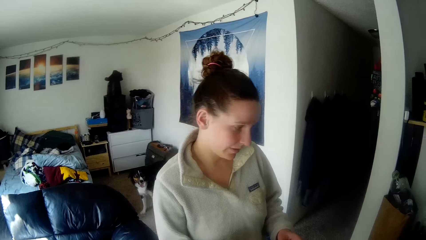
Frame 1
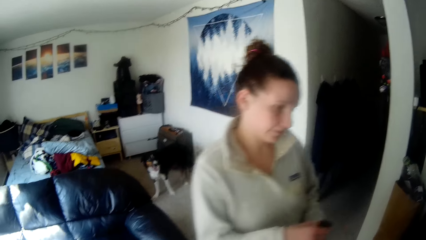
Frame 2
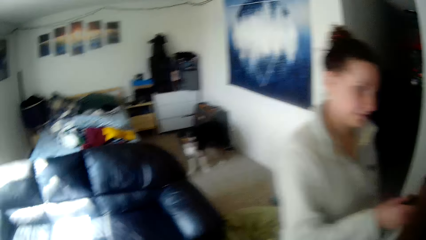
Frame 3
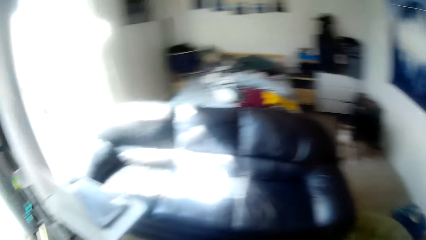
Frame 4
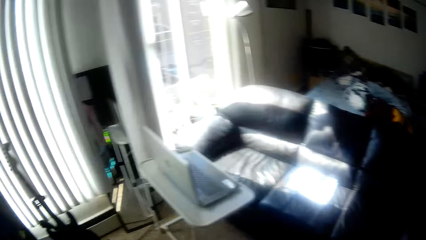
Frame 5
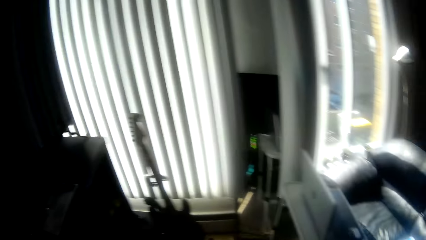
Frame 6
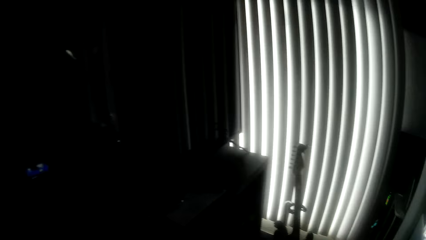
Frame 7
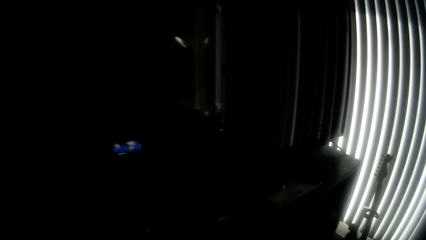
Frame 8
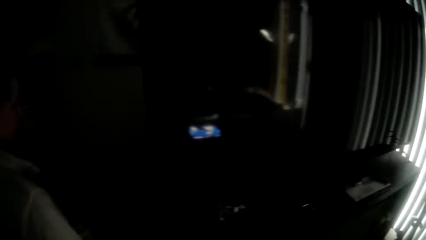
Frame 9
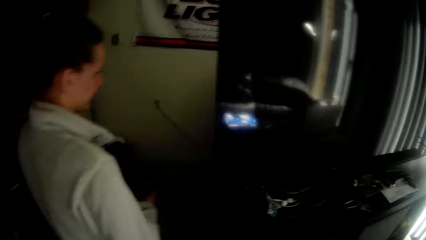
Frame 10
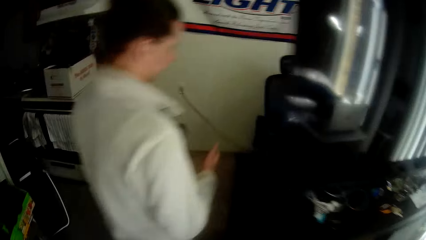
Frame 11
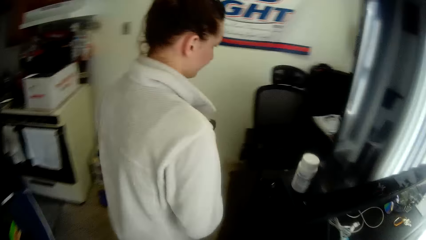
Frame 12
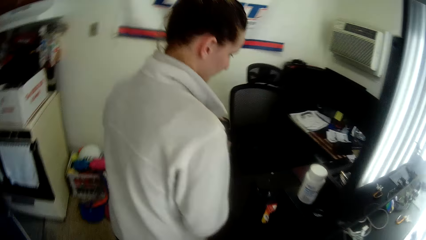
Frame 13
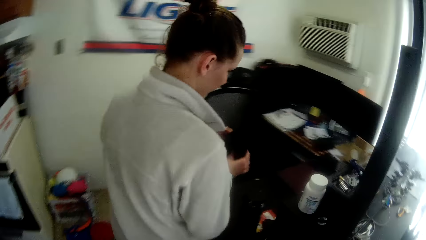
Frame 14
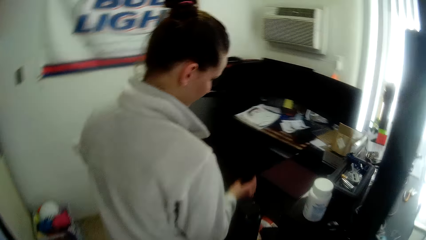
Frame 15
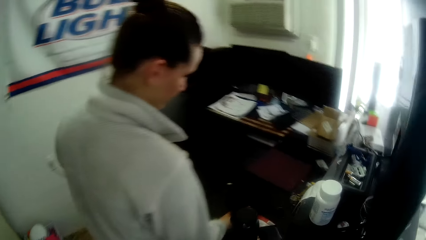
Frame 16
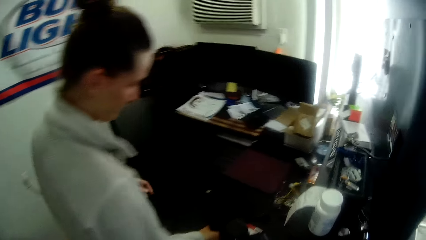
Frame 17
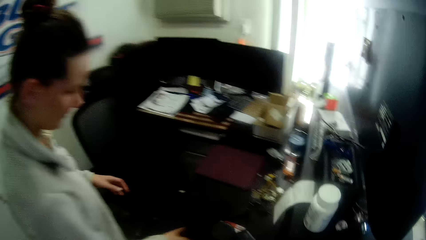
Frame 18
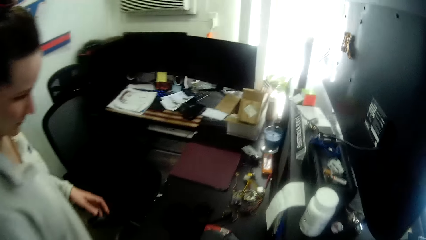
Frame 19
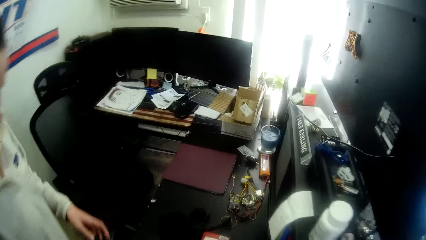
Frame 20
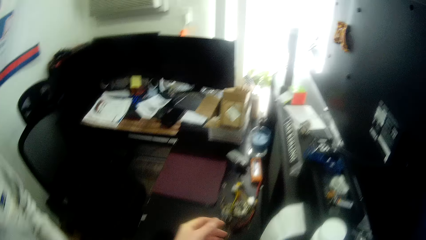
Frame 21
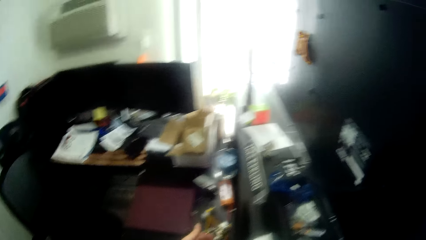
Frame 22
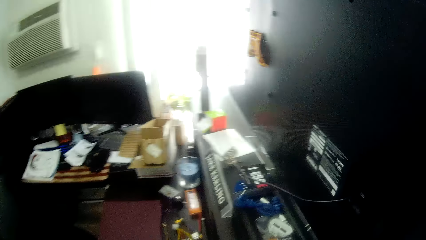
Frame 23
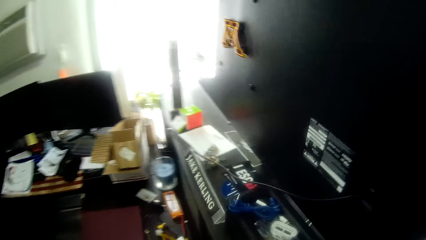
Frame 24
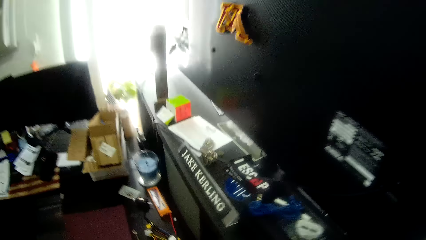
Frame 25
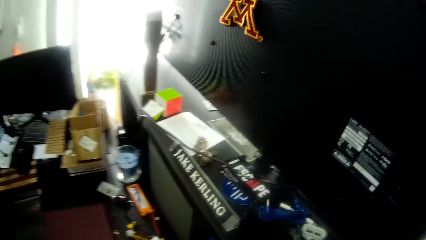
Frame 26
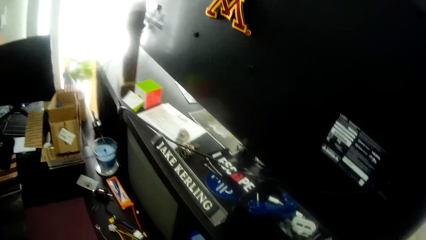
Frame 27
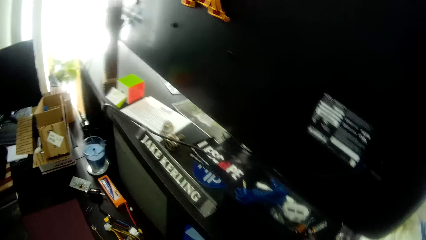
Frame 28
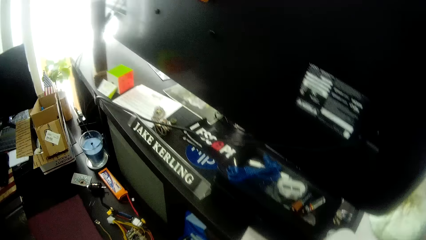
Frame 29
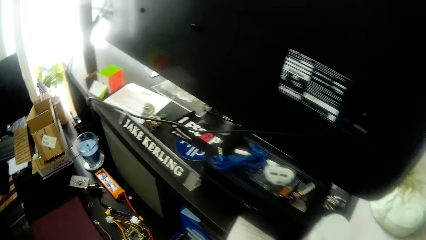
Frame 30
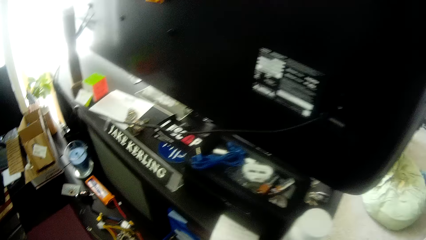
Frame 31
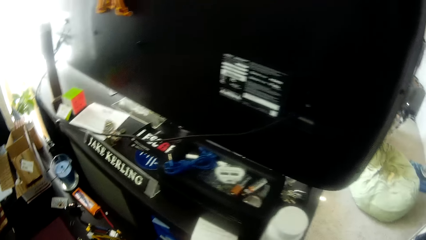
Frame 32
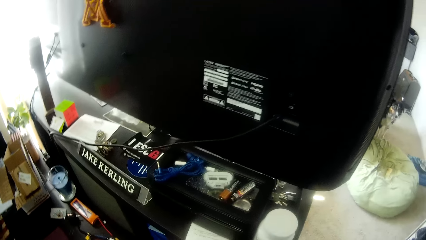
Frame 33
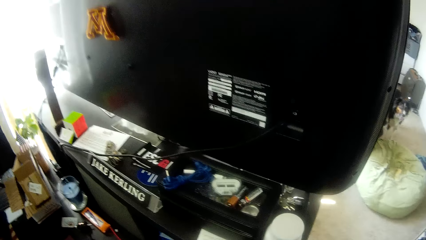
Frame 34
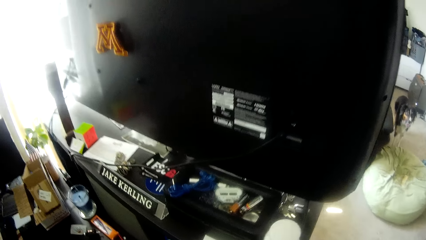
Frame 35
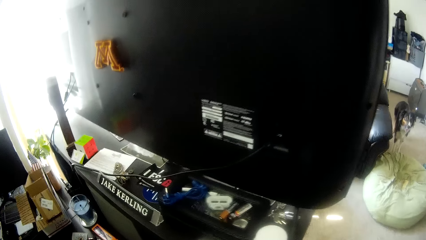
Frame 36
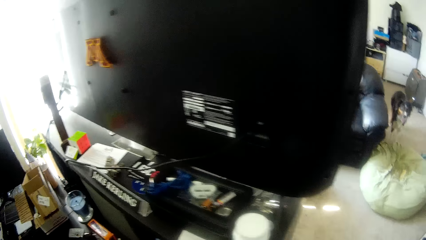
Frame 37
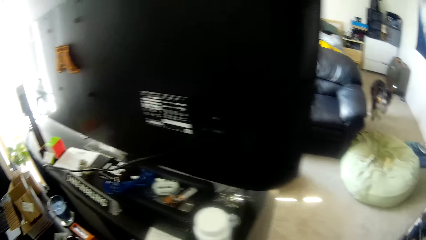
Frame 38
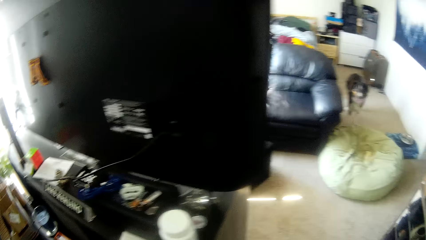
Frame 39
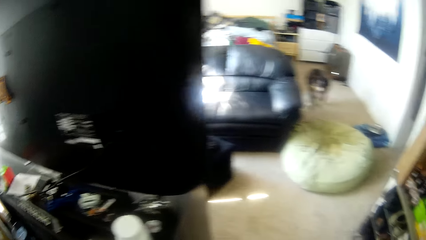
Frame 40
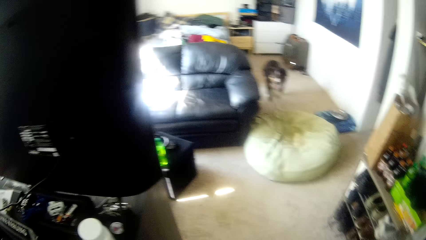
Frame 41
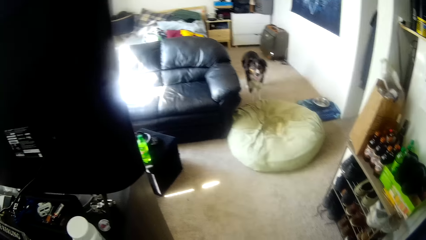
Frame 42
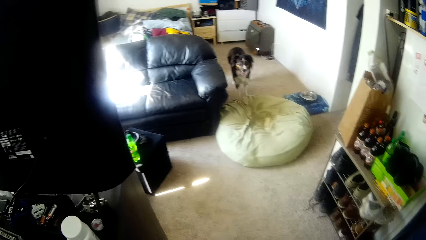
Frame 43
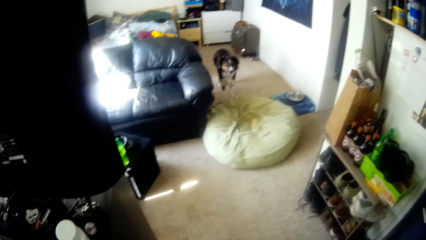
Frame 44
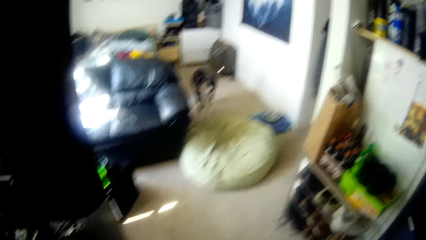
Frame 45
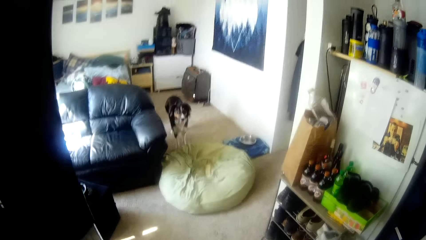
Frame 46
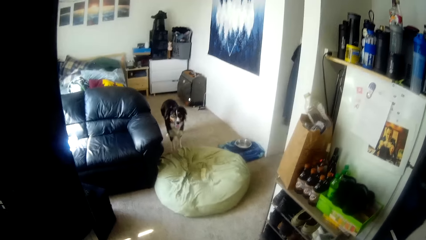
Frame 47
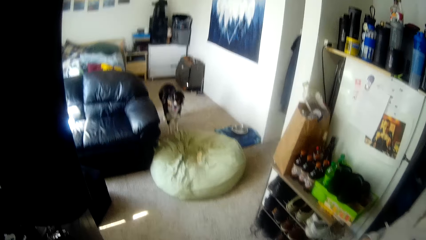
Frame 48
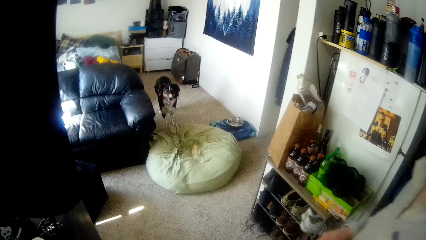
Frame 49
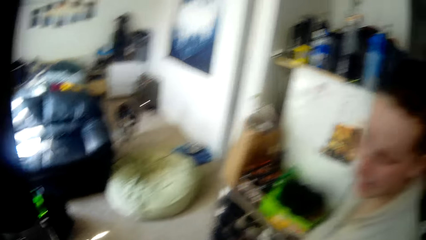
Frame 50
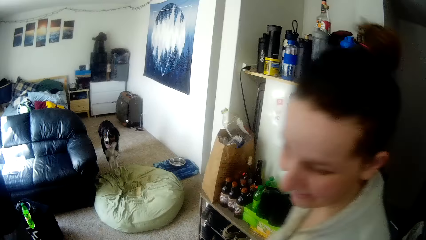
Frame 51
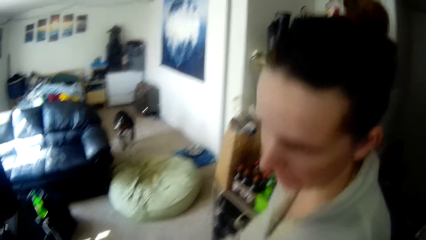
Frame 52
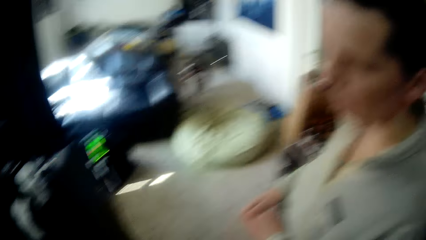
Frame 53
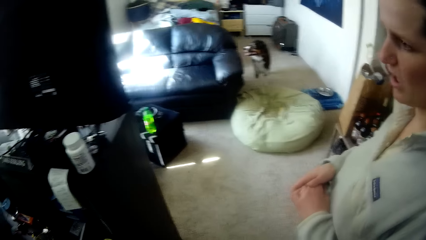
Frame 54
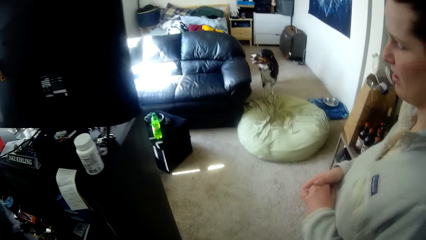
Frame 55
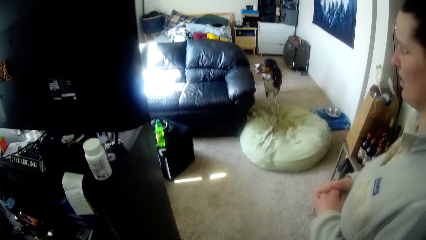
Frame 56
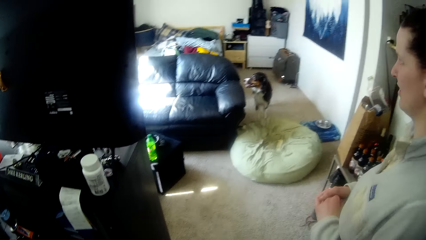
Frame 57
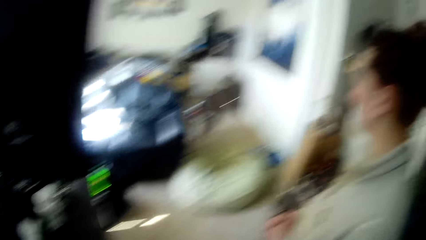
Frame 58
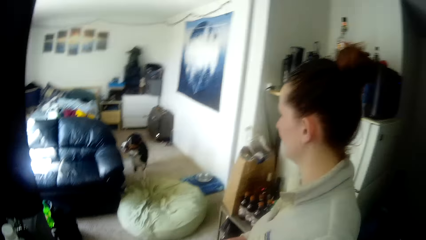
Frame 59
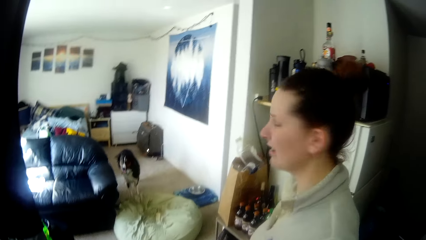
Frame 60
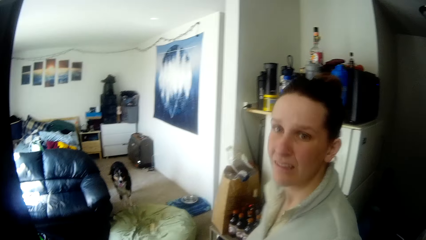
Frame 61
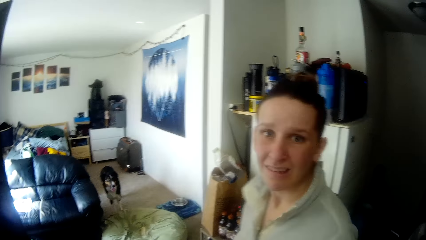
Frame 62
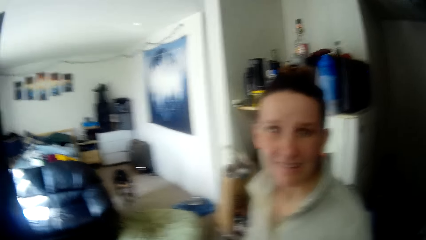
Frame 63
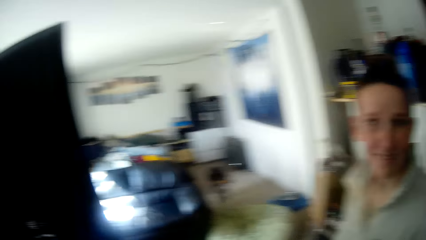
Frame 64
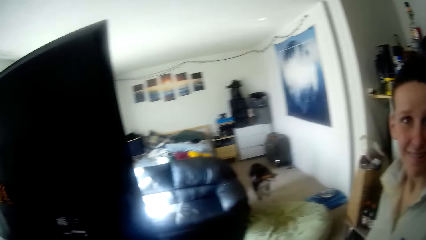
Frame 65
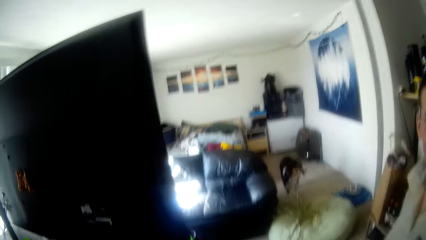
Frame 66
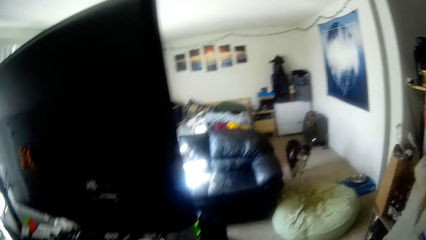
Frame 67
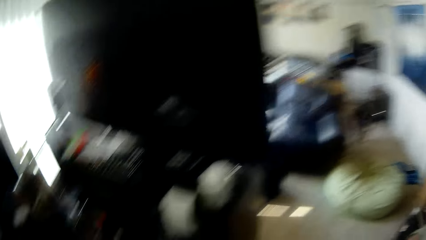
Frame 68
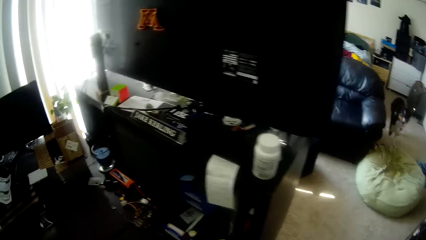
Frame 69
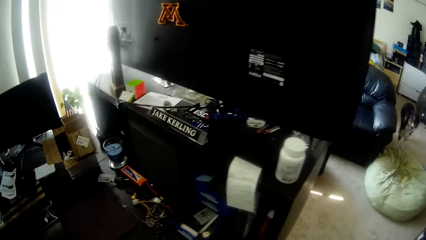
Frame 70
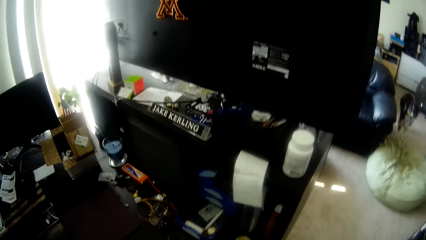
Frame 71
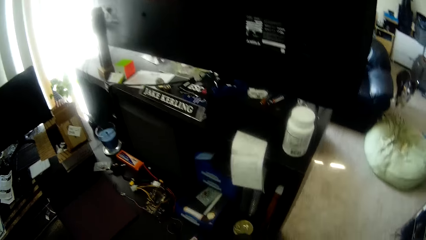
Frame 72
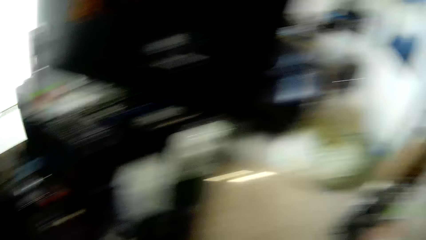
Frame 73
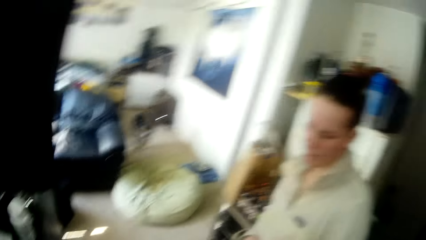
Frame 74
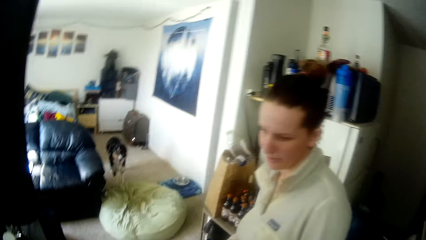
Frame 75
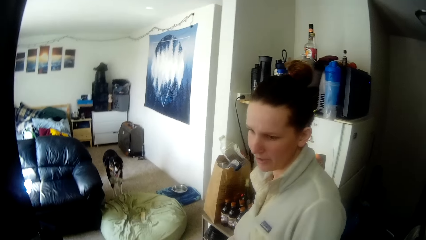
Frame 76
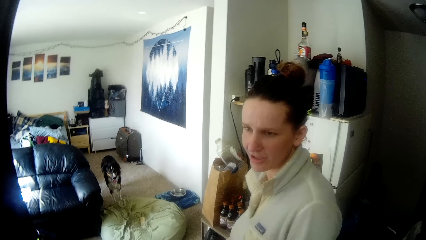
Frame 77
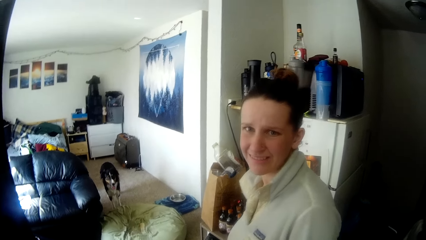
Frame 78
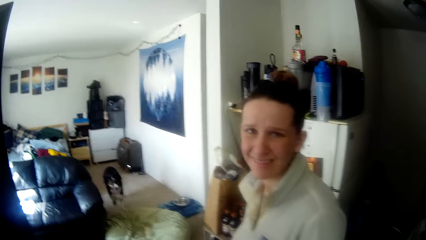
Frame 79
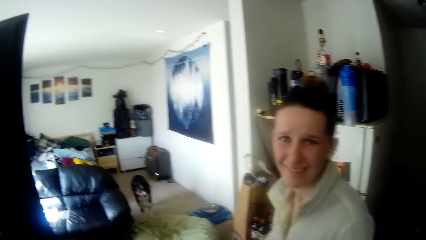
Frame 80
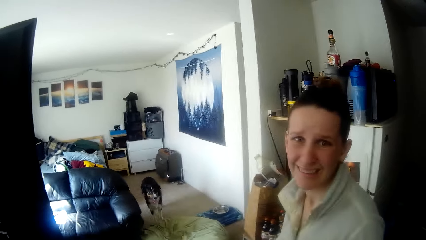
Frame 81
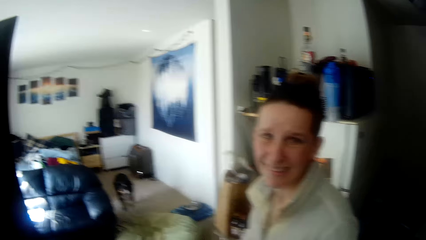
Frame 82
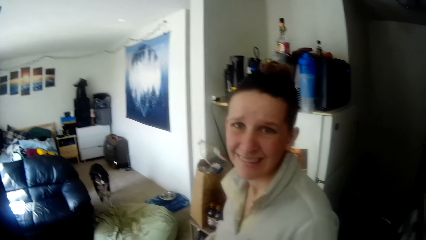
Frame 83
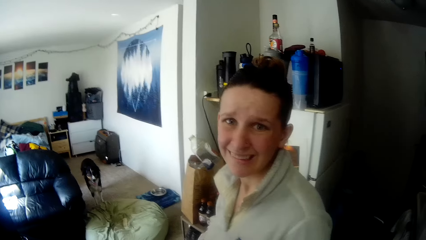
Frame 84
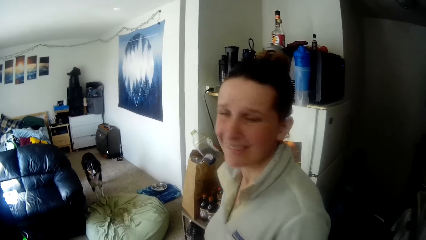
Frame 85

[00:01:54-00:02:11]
The camera wearer looks around. They look around the house. A woman walks around. The camera wearer looks around.
